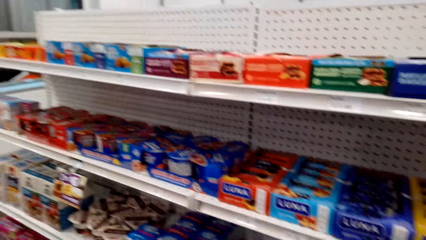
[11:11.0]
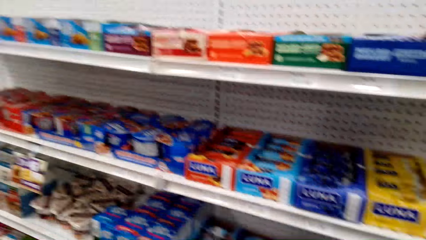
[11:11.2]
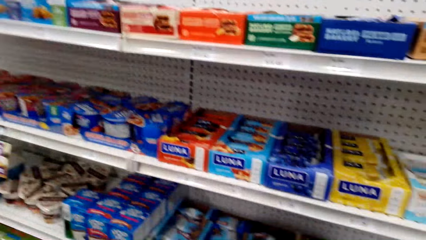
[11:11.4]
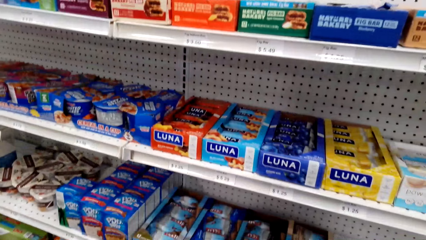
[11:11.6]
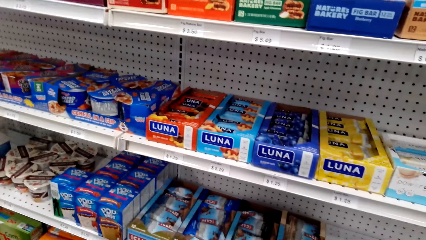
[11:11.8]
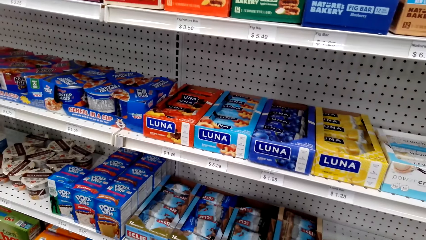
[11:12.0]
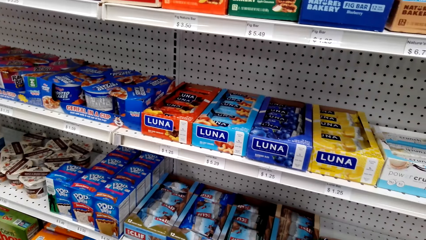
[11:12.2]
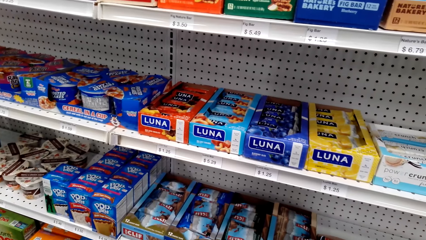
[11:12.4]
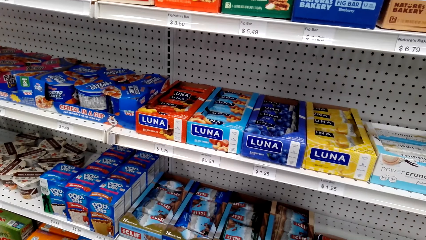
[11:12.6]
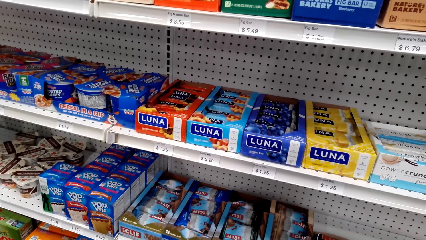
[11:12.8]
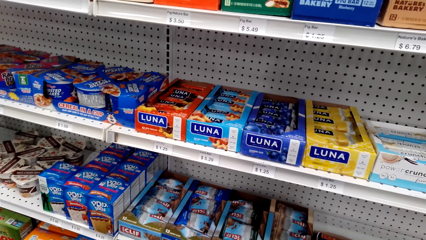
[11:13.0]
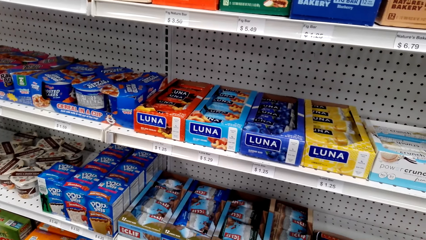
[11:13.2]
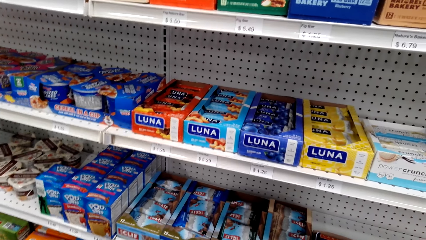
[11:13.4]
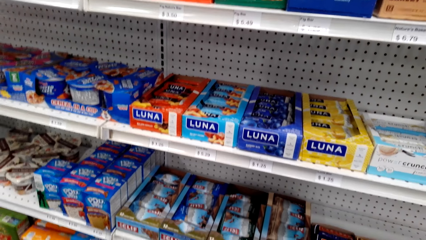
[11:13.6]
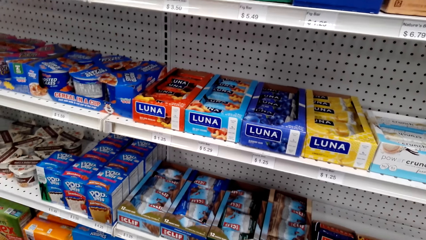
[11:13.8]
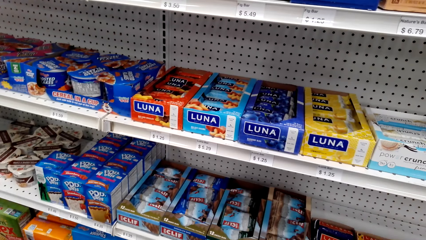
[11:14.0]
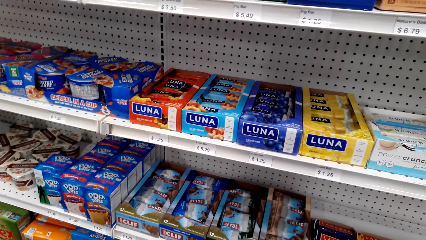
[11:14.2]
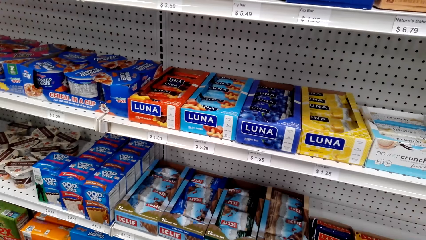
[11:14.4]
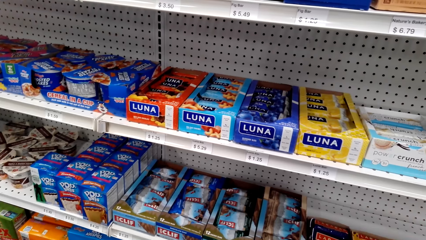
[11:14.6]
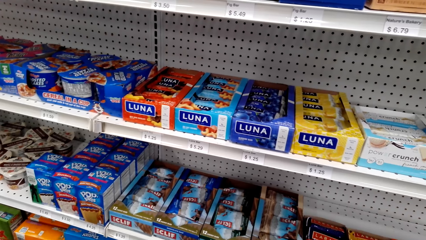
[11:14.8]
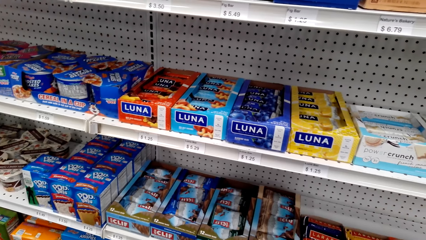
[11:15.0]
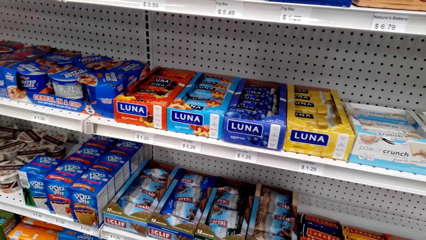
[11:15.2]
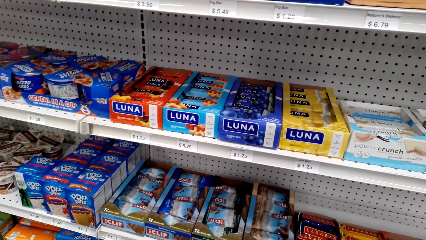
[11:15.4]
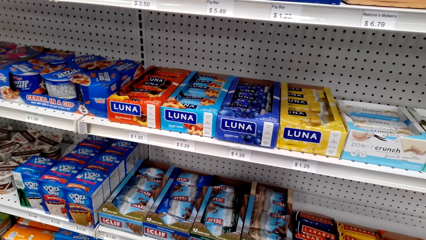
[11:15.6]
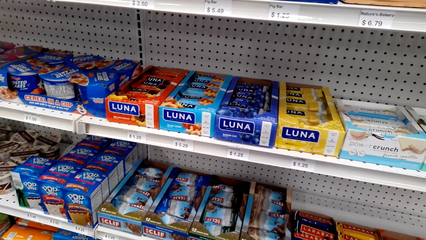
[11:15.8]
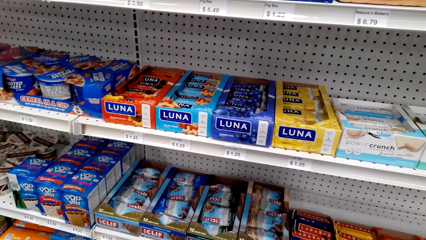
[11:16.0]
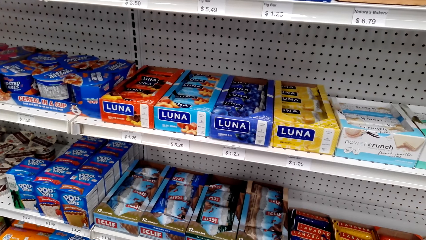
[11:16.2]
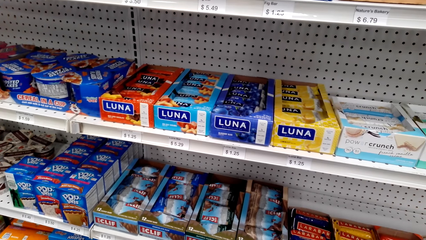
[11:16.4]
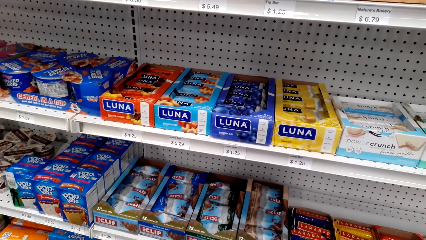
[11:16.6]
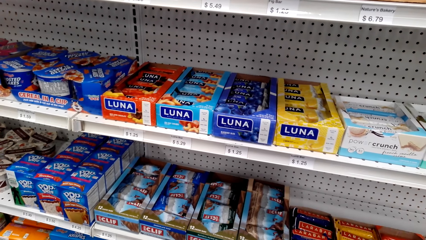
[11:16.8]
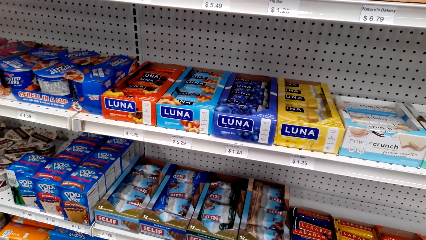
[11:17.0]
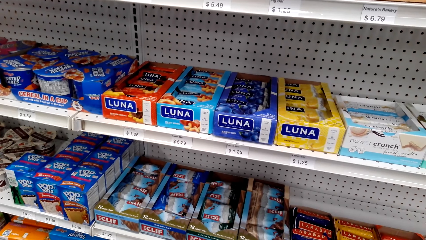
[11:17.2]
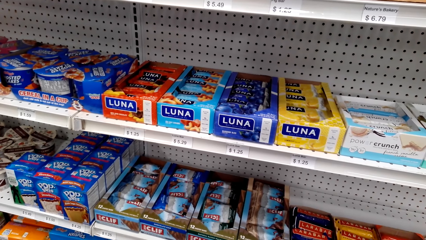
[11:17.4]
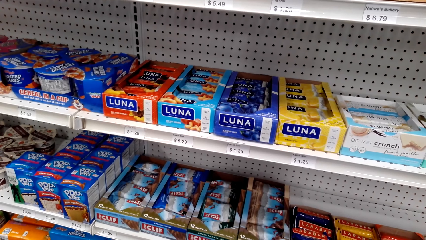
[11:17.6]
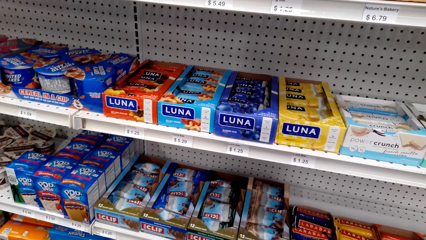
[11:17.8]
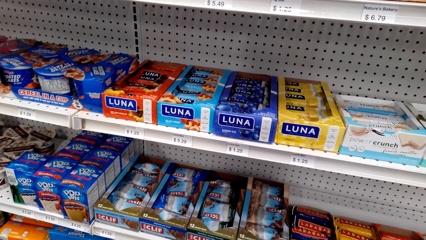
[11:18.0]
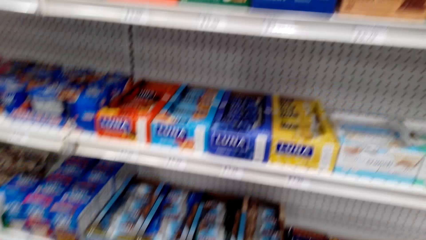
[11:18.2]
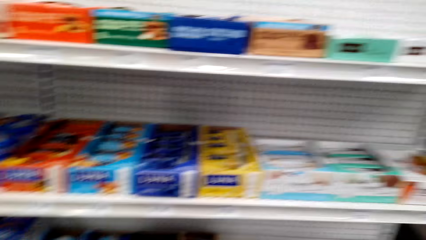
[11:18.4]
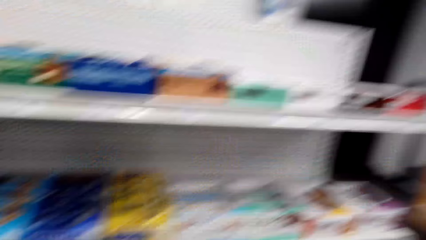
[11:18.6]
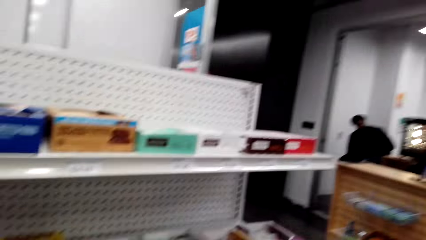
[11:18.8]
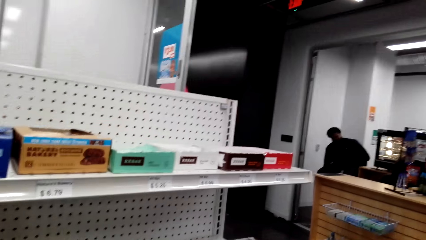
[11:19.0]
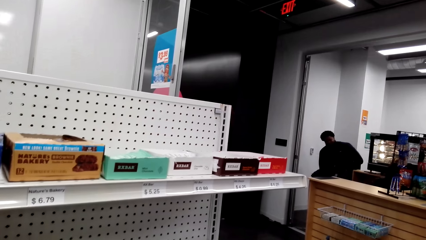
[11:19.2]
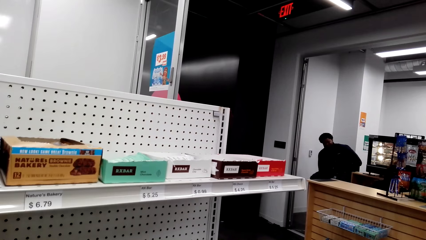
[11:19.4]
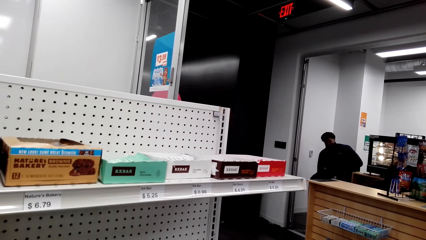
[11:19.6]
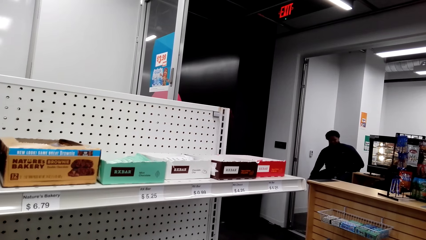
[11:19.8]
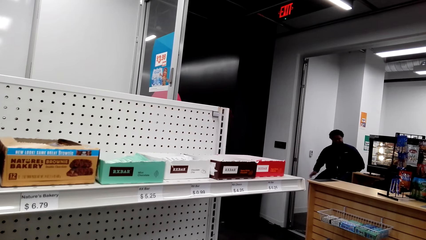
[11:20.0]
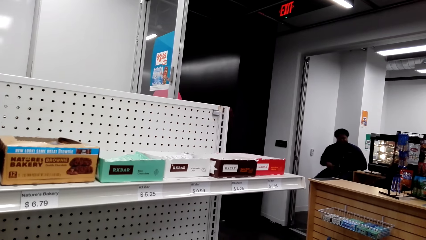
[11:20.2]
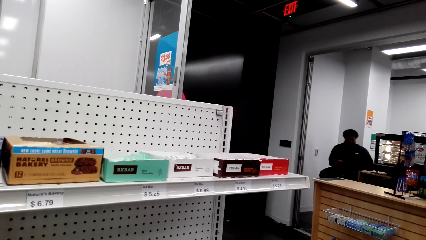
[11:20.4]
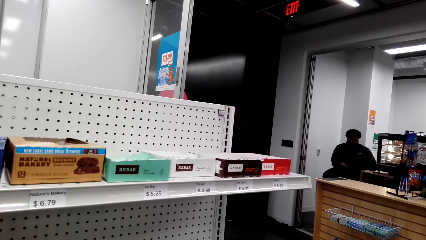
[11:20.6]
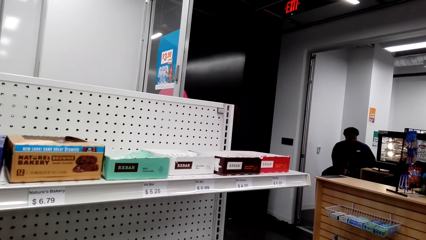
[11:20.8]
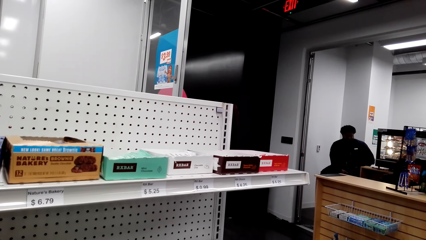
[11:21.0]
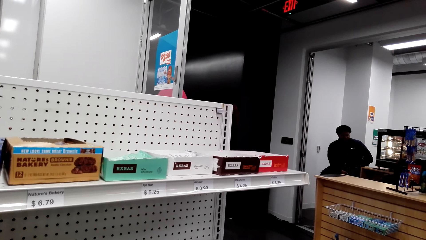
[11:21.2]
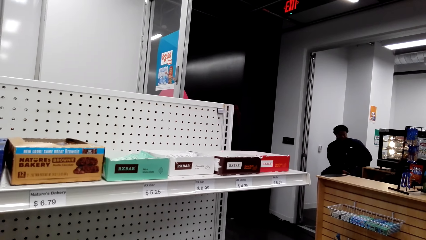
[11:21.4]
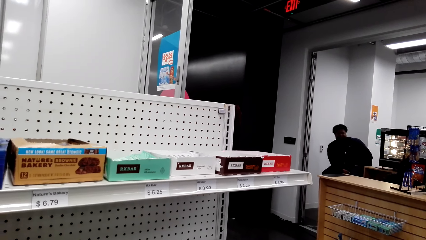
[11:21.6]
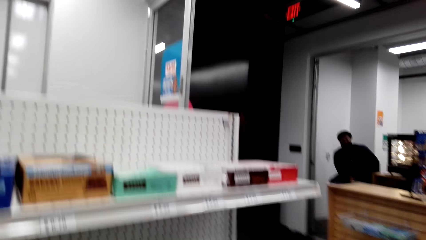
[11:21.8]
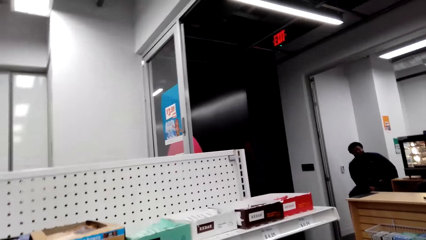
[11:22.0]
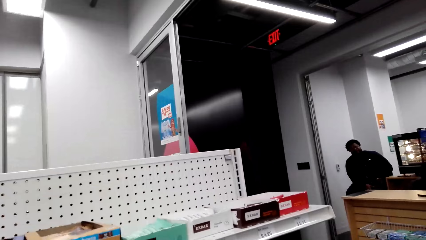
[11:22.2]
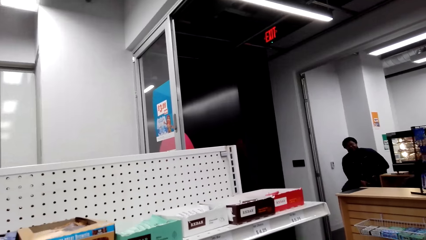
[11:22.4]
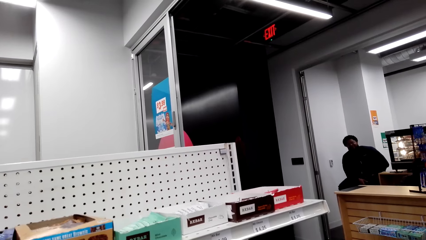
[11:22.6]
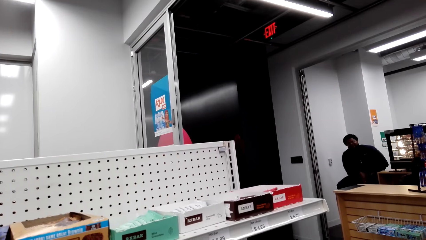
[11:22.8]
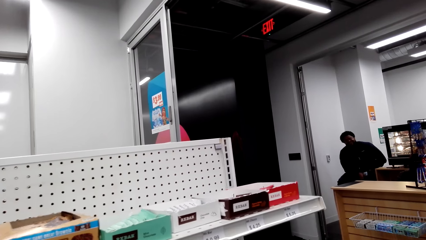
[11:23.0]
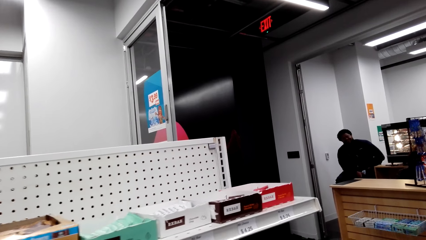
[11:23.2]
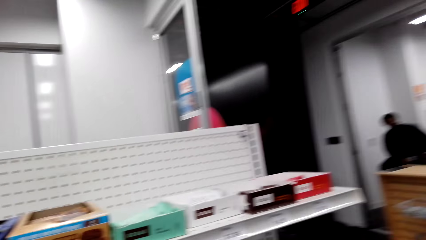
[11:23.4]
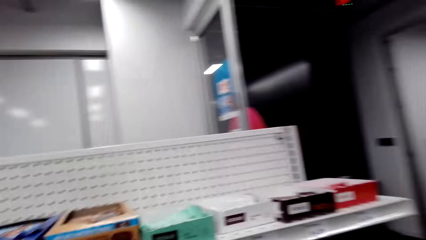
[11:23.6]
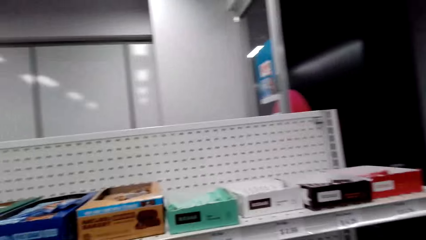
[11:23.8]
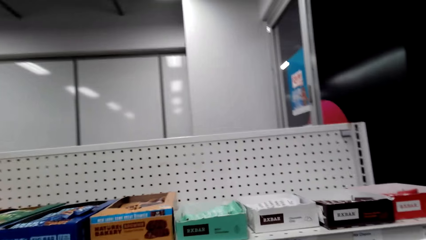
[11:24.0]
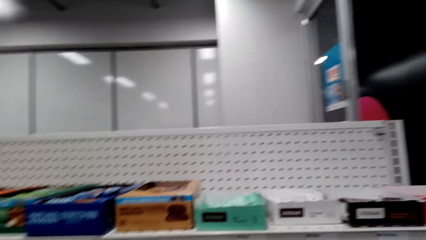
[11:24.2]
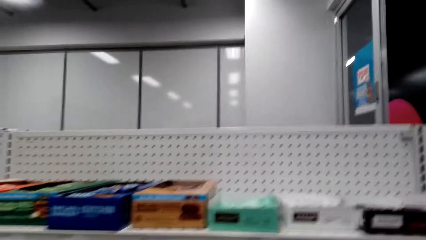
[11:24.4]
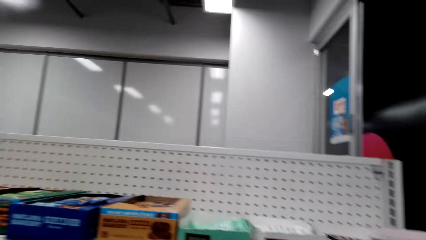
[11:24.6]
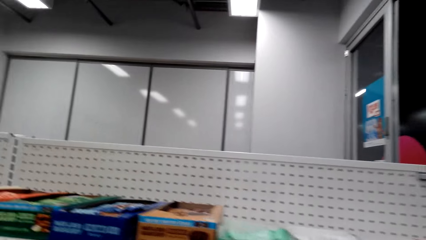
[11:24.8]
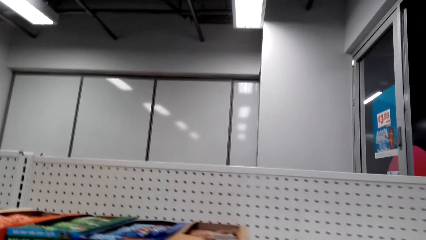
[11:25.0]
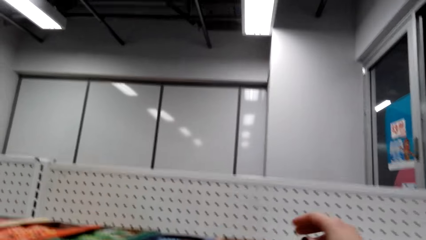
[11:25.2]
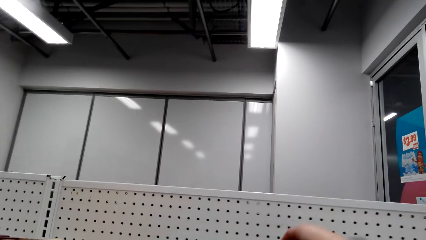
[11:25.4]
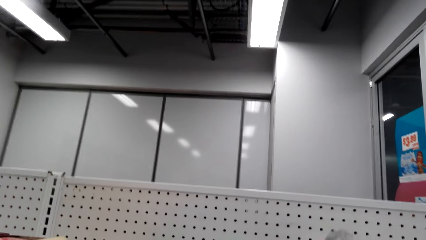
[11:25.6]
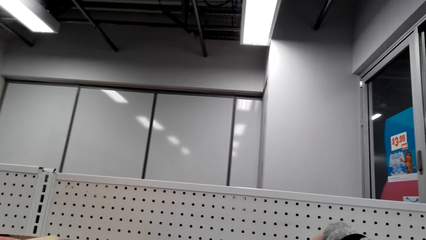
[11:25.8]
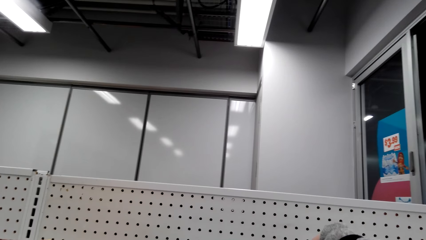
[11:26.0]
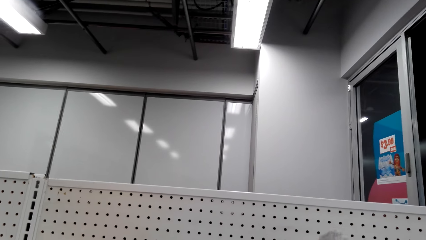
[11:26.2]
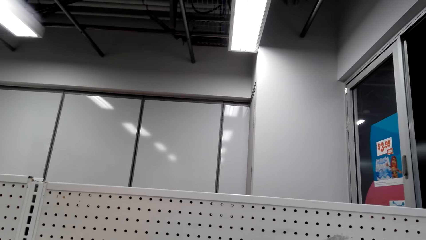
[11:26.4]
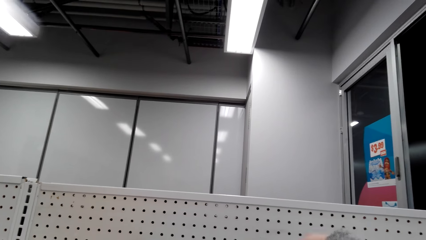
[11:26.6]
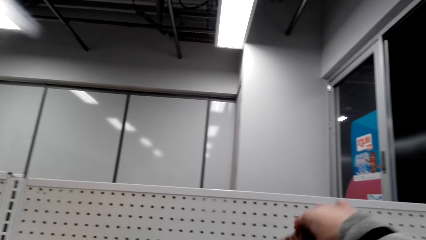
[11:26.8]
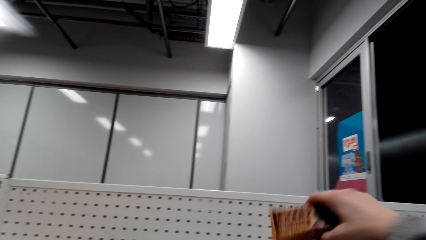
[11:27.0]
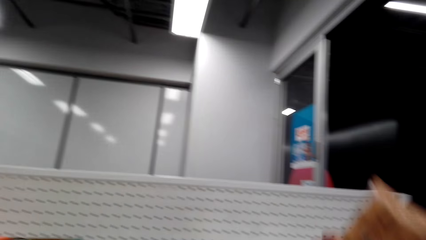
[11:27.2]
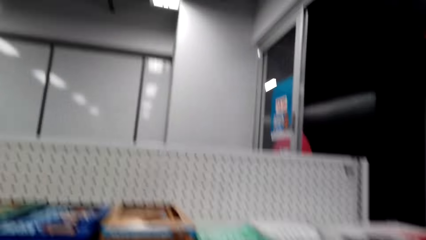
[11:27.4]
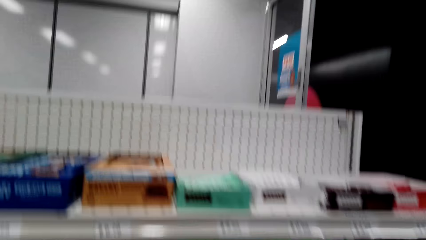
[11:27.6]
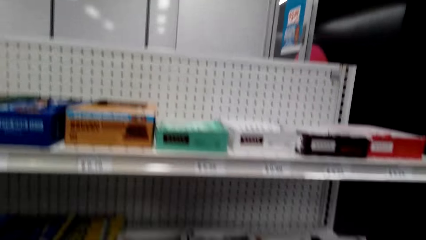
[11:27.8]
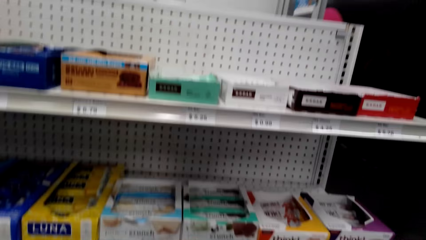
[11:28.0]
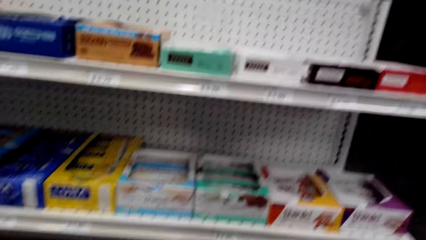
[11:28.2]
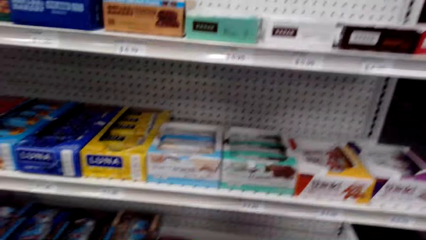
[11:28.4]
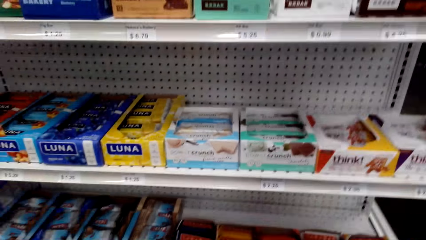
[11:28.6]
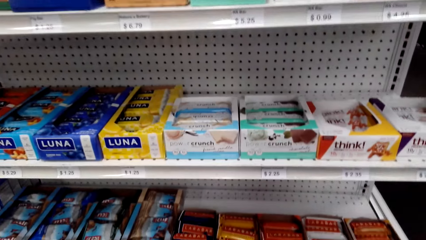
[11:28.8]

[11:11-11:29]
A person talks to the camera wearer. The camera wearer laughs. The person talks to the camera wearer. The camera wearer talks to the person. The person talks to the camera wearer. The camera wearer talks to the person, laughs, and picks up chocolate.
